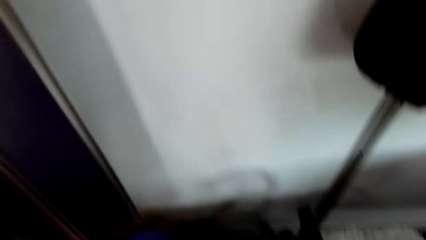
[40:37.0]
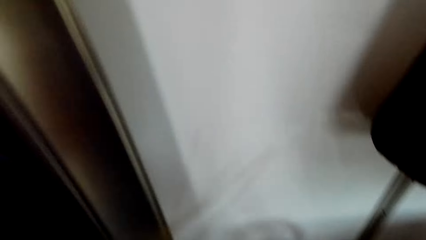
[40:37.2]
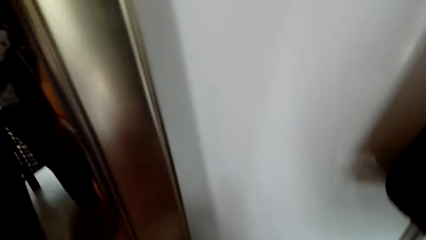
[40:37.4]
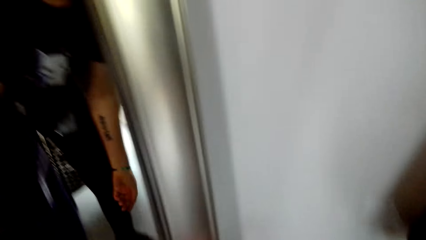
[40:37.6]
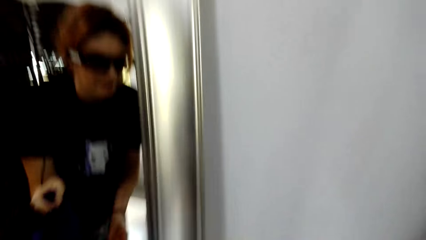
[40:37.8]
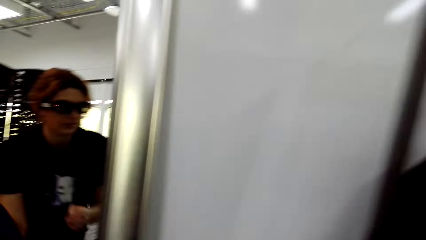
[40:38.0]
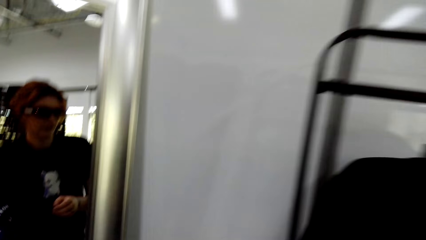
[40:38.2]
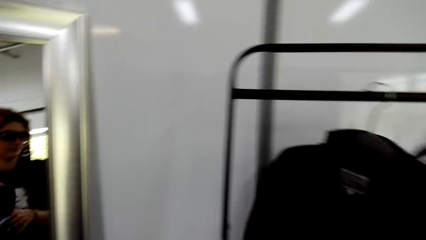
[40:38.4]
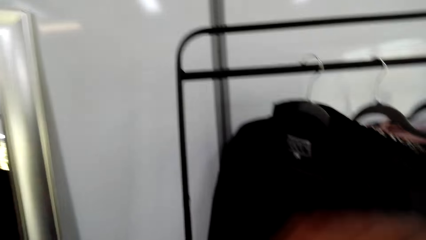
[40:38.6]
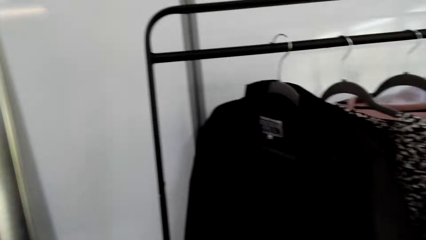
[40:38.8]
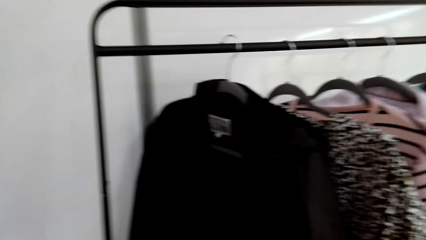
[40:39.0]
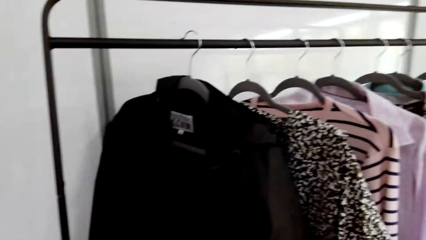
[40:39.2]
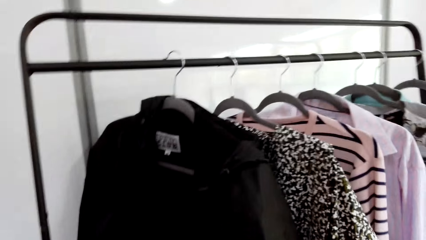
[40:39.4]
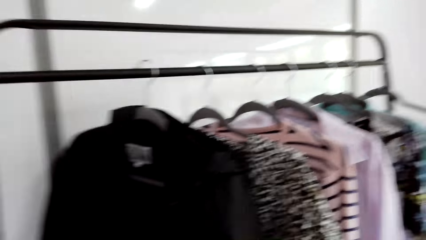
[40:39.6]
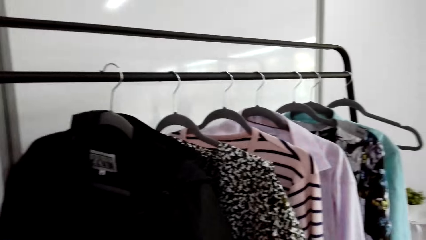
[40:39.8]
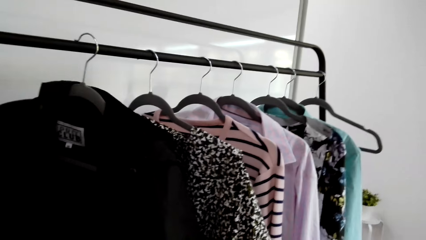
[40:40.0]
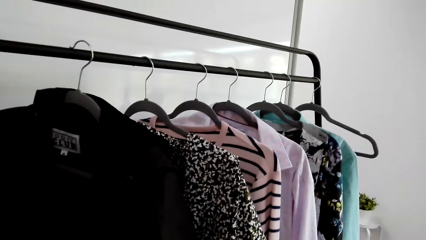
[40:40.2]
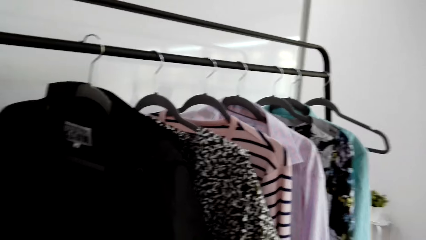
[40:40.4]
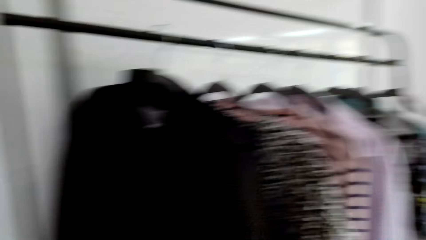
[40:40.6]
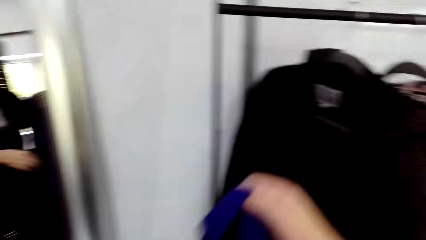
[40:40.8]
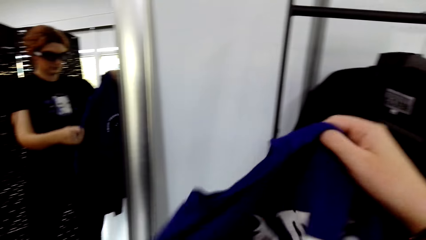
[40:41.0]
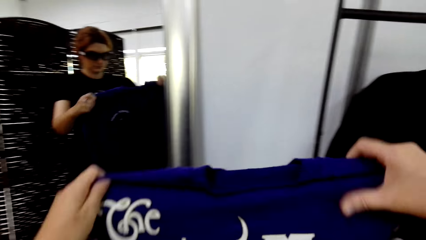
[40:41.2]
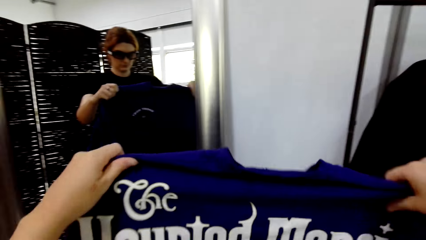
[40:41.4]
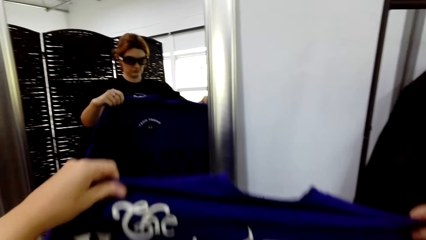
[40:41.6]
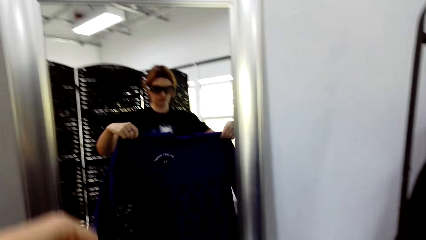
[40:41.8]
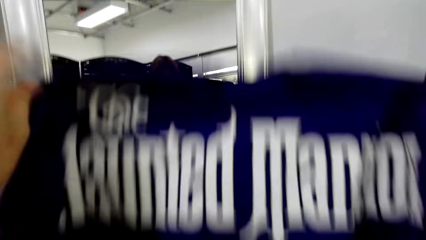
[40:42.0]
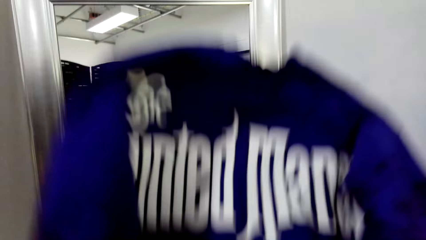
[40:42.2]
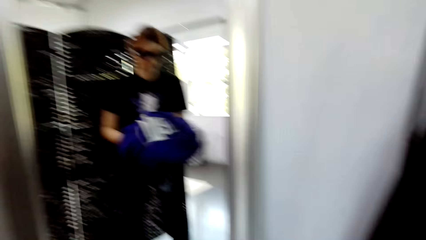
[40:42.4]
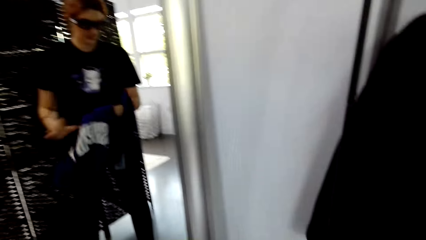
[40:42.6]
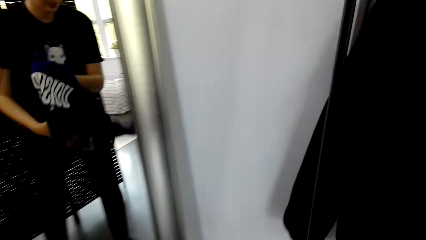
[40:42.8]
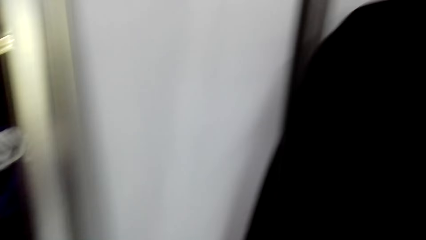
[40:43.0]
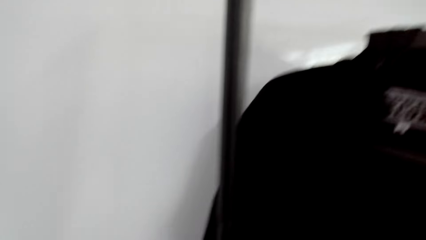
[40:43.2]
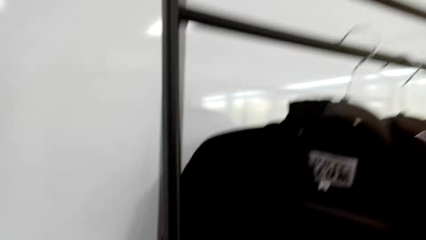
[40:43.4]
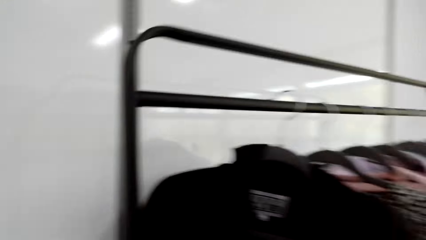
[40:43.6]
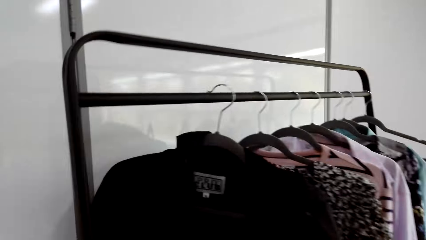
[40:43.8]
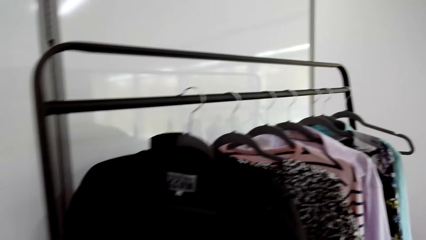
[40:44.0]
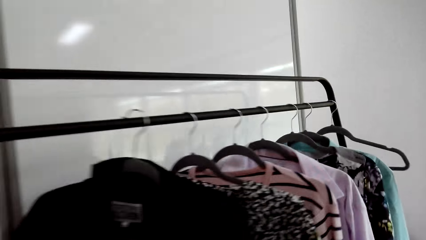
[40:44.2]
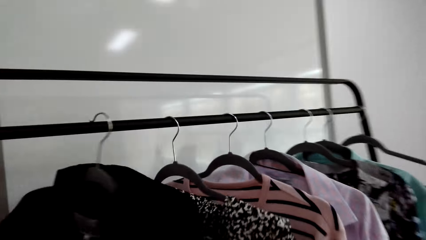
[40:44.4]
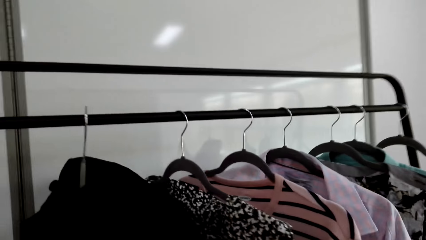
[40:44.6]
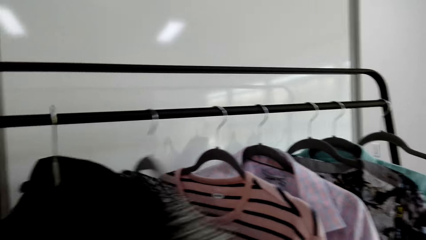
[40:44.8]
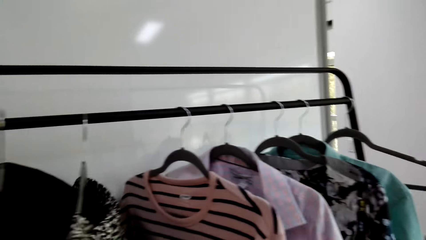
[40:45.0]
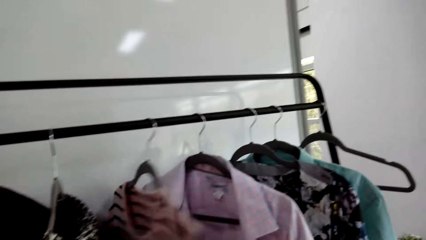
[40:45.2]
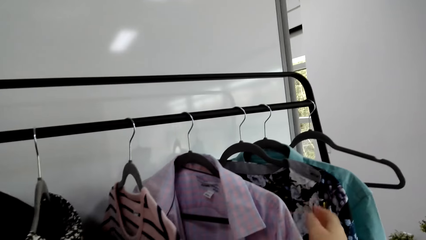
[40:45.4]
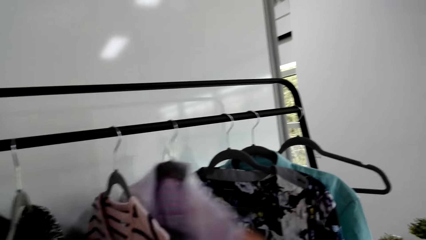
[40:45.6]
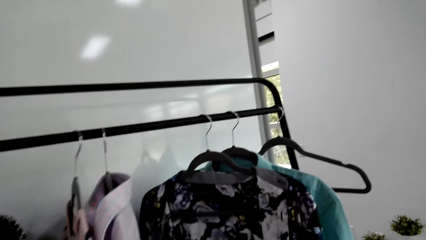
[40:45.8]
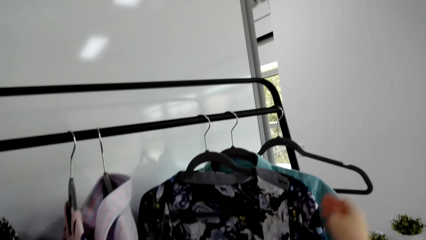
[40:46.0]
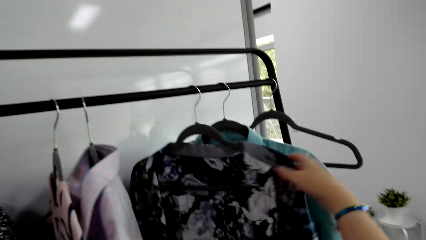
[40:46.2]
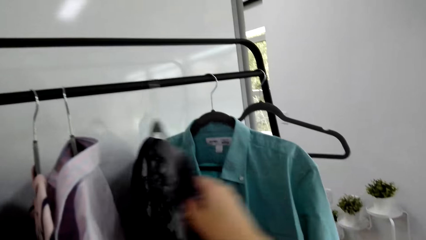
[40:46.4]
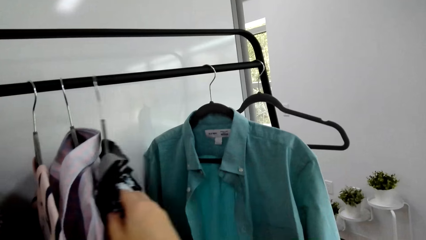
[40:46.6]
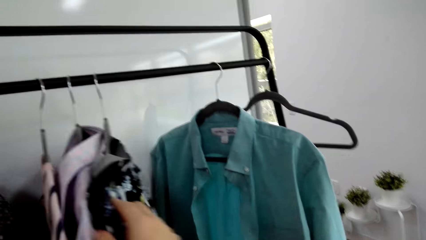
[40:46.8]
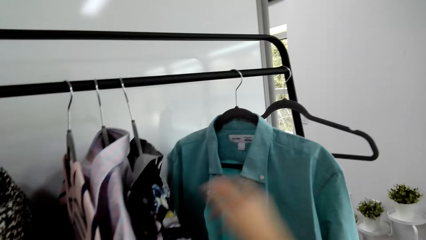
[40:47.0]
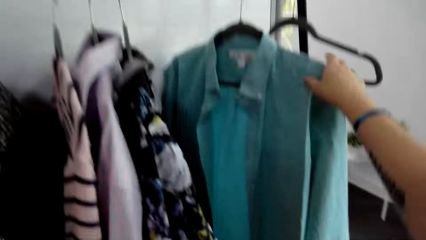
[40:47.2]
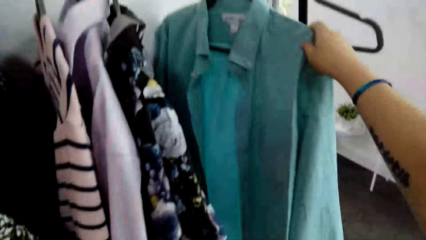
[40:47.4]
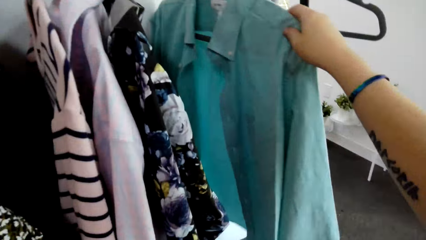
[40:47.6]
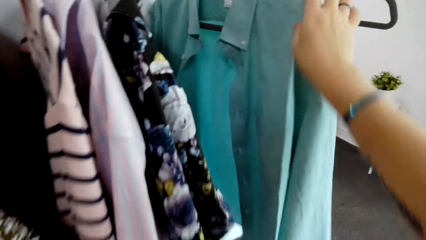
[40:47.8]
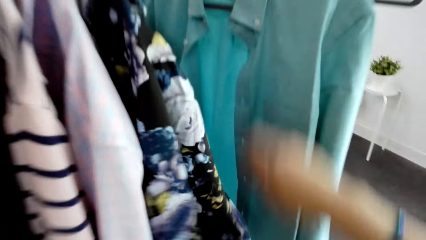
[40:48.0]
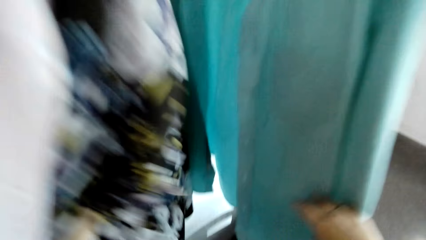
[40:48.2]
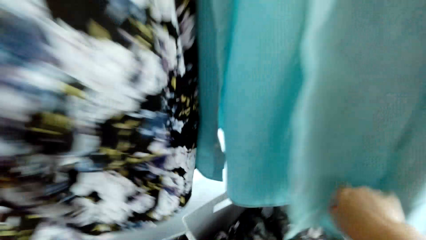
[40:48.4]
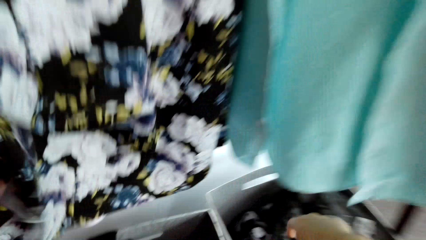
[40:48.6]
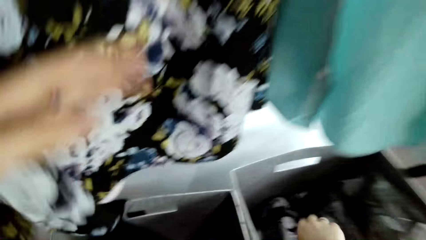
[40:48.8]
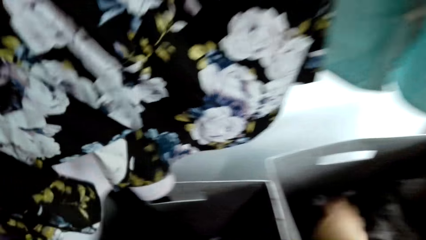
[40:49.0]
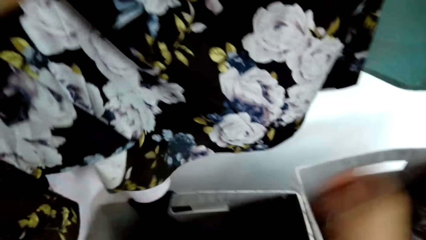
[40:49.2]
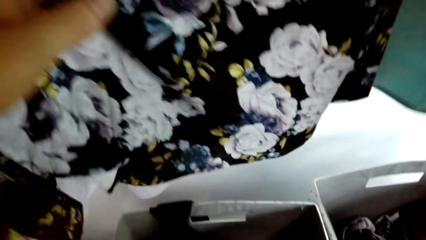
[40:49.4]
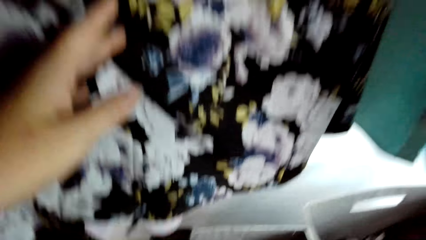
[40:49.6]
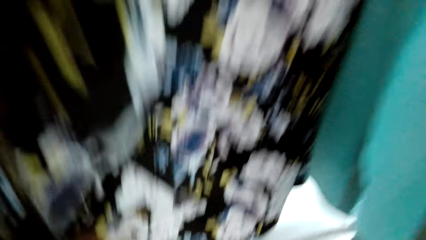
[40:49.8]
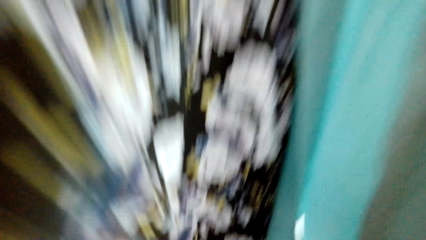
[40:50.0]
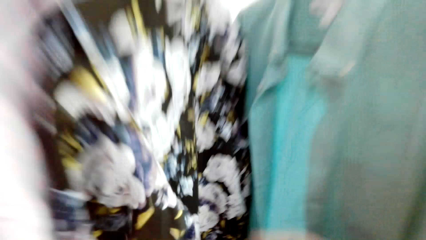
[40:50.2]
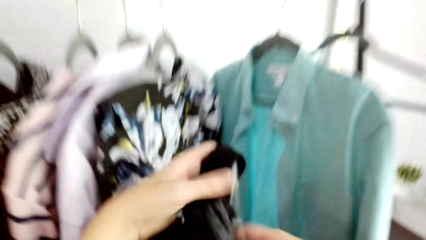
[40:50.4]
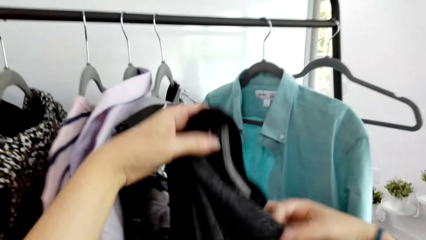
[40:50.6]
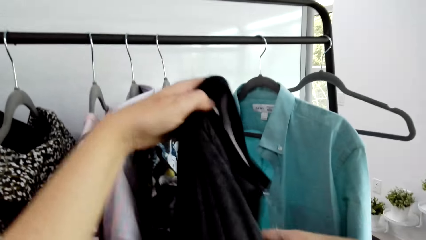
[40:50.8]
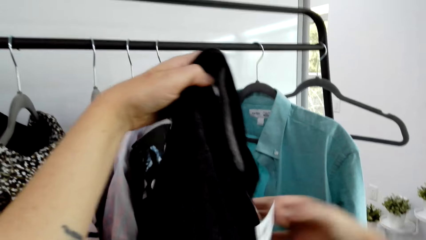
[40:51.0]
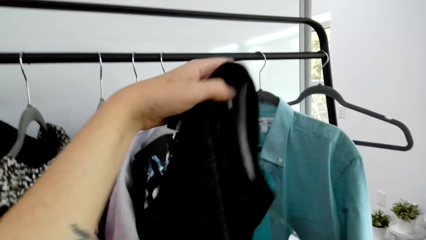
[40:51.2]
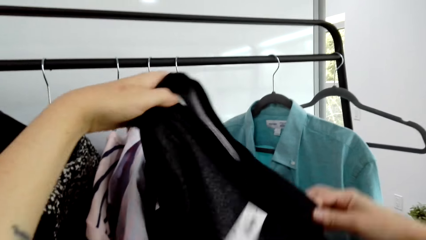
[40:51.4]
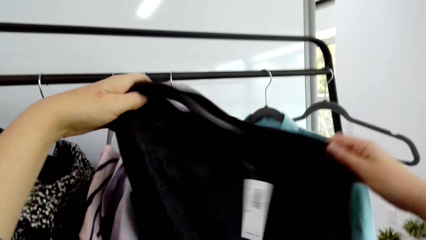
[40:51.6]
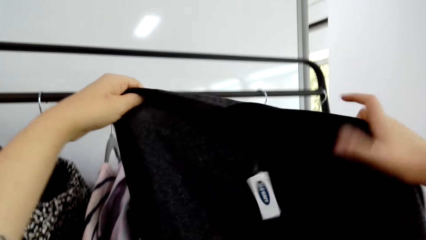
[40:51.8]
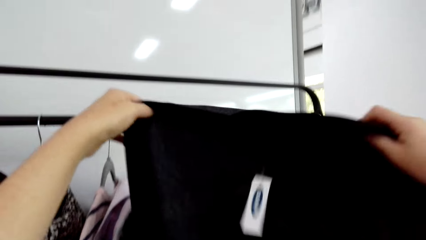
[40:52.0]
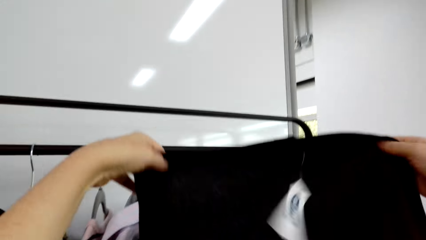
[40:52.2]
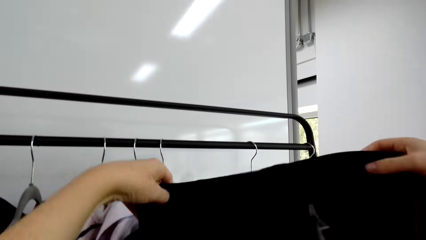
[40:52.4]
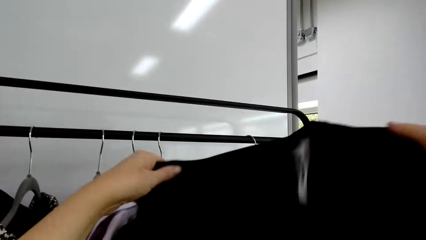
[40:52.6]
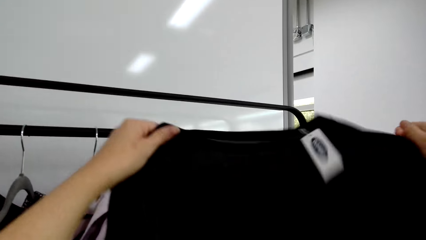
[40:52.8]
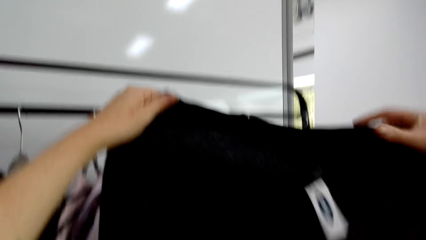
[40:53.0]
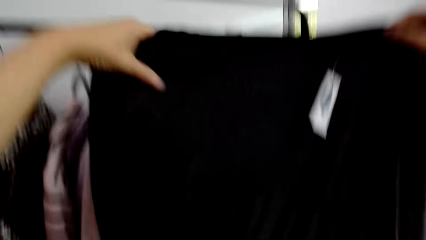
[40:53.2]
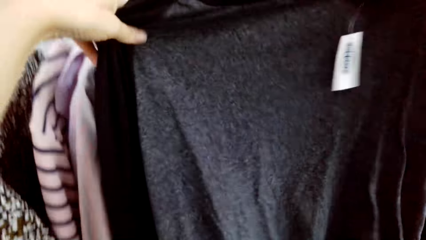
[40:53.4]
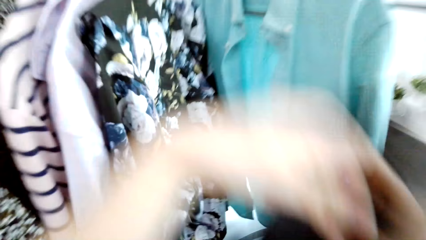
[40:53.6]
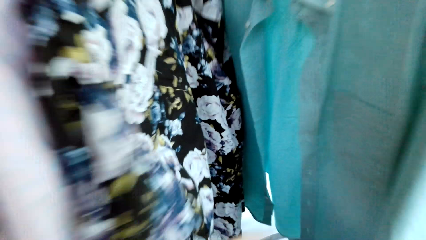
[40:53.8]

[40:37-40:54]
The camera wearer picks up a sweater. He looks at the mirror. He holds the T-shirt. He looks at the clothes. He holds the sweater. He moves the sweater on his hand. He browses through the clothes. He moves the shirts. He holds a blue blouse. He bends down. He grabs a sweatshirt from the box. He looks at the sweatshirt. He holds up the sweater.
